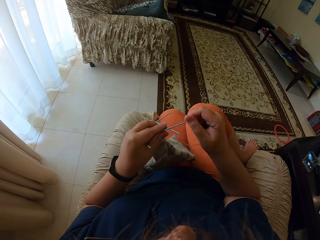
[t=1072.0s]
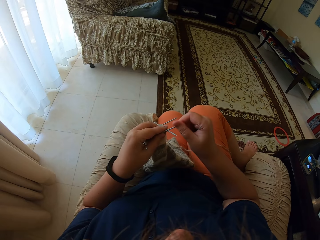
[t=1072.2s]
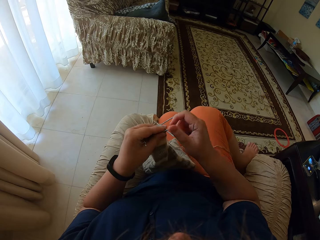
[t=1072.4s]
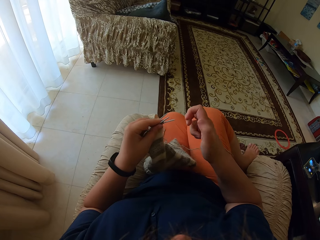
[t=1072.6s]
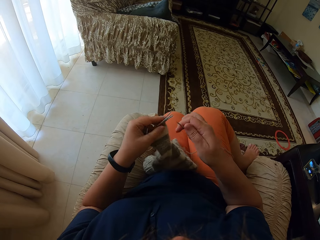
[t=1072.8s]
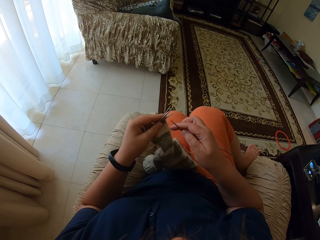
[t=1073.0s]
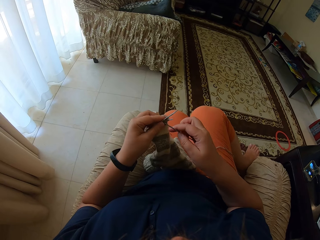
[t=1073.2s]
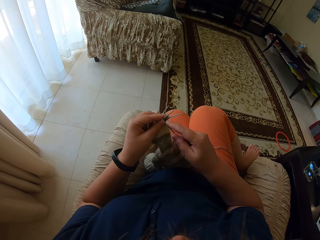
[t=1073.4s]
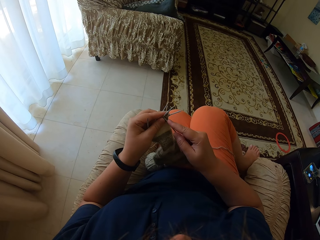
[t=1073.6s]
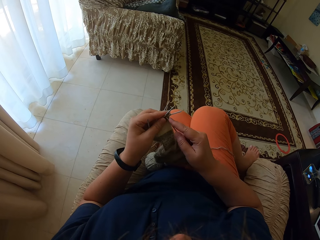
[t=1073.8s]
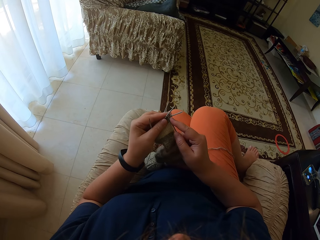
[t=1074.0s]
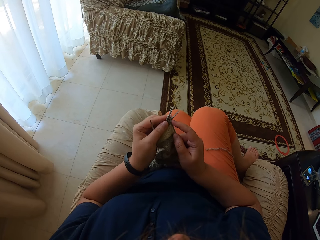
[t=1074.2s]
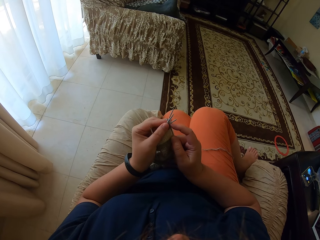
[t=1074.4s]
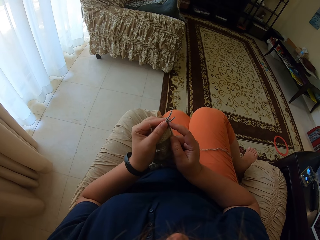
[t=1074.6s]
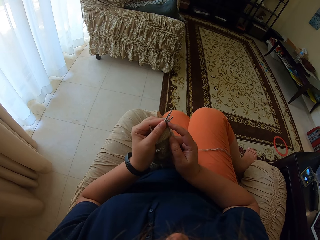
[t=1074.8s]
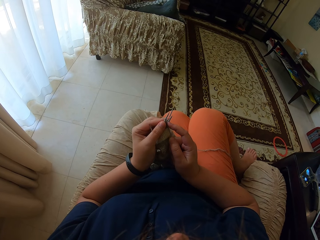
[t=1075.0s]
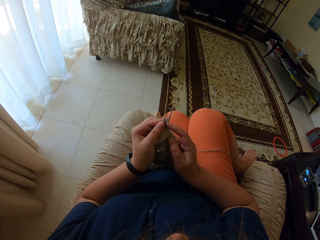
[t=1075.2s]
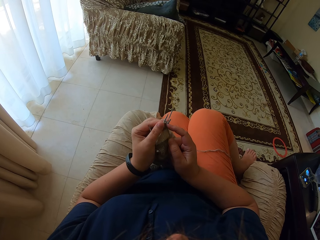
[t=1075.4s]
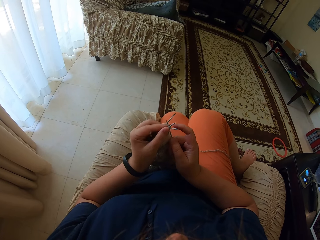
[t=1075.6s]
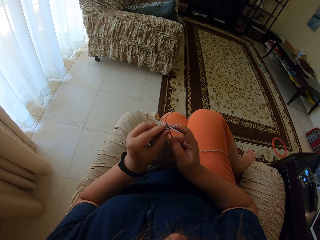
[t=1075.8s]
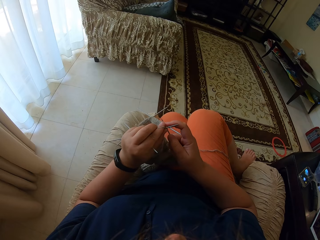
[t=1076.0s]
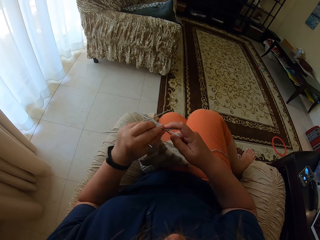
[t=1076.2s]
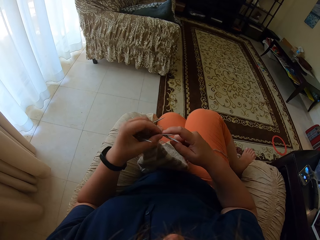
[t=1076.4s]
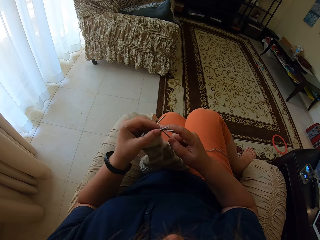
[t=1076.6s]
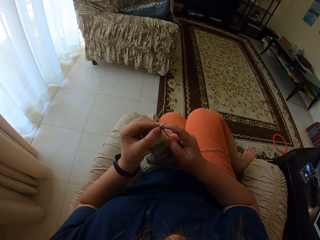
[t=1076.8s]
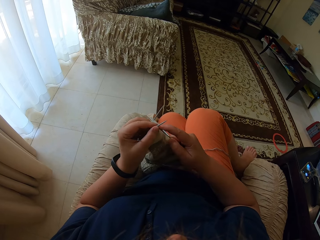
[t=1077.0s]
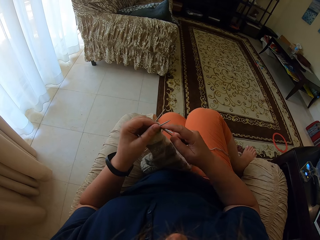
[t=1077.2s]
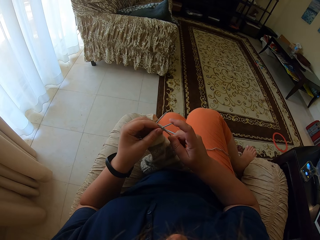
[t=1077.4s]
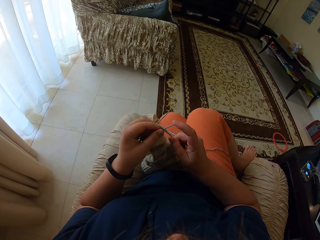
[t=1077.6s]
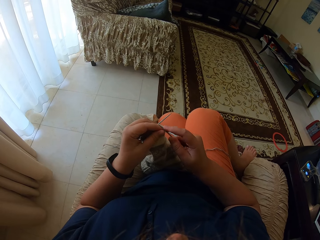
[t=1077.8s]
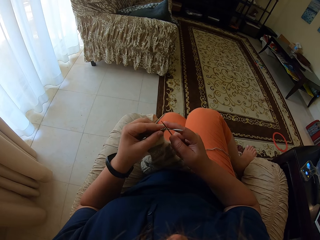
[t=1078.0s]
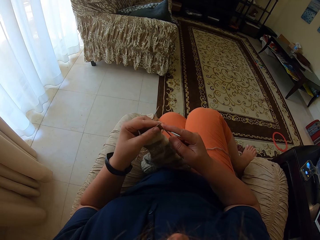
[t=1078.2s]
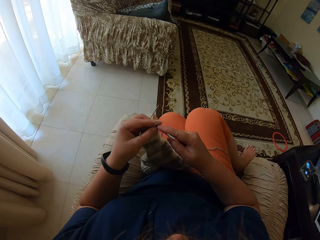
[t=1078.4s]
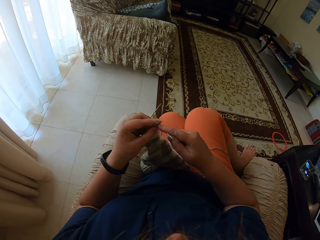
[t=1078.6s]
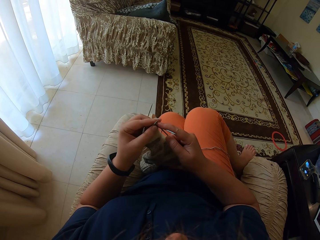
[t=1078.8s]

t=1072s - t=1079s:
The camera wearer knits a fabric with straight needles.

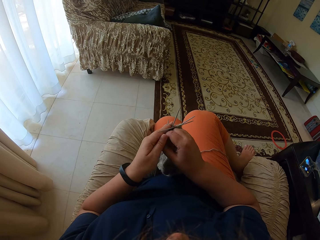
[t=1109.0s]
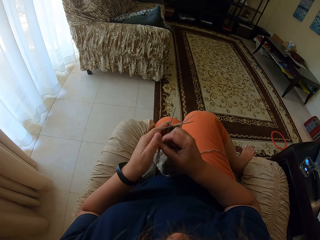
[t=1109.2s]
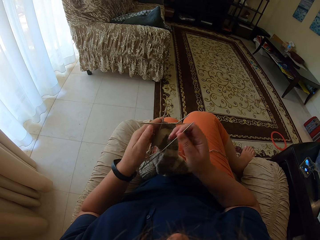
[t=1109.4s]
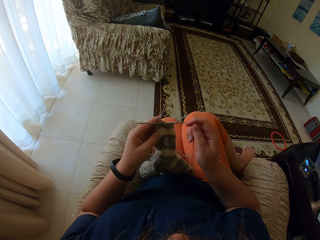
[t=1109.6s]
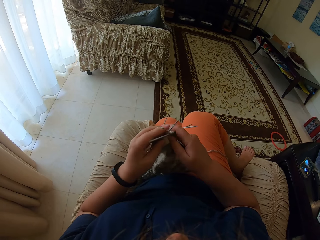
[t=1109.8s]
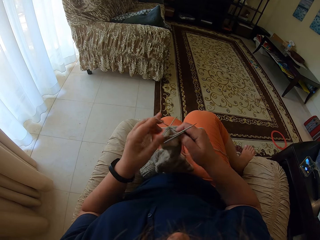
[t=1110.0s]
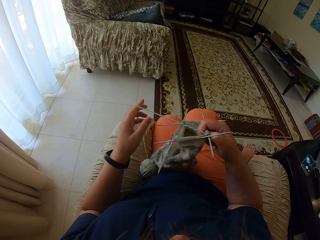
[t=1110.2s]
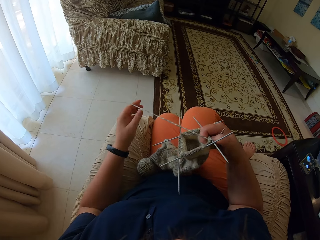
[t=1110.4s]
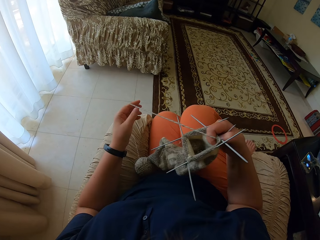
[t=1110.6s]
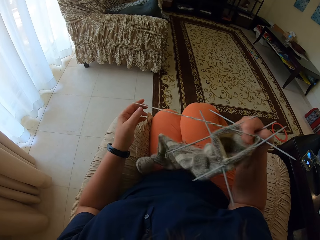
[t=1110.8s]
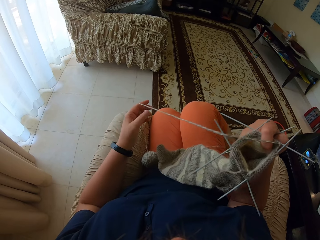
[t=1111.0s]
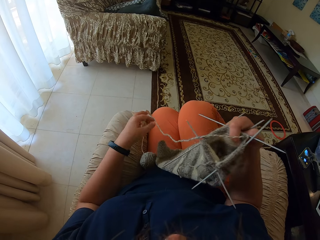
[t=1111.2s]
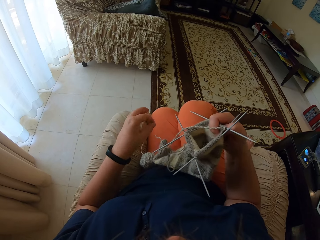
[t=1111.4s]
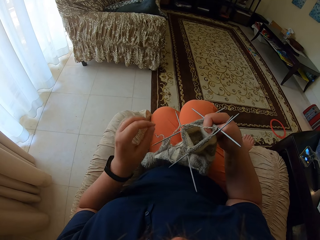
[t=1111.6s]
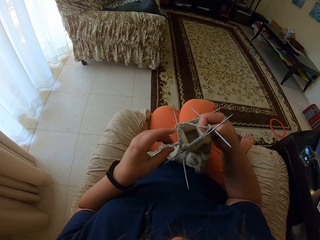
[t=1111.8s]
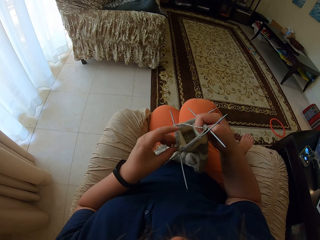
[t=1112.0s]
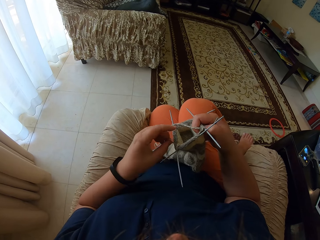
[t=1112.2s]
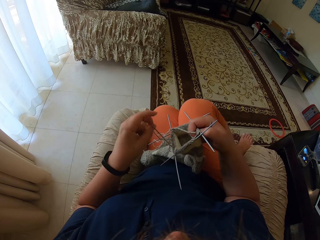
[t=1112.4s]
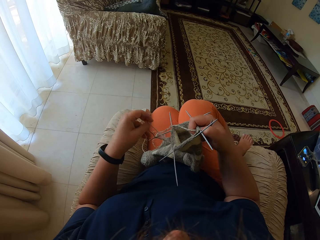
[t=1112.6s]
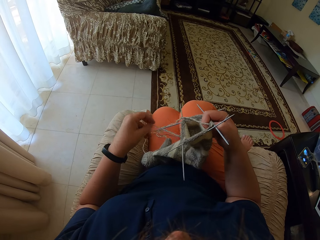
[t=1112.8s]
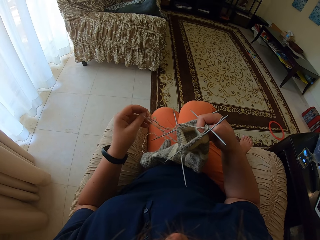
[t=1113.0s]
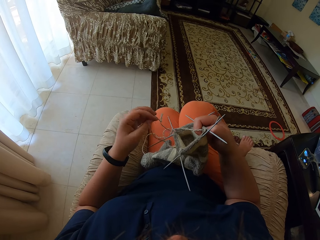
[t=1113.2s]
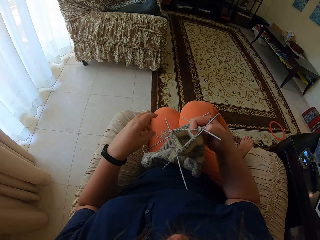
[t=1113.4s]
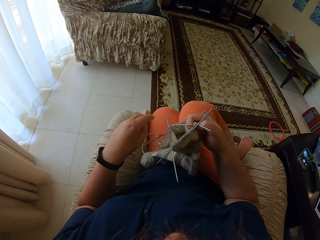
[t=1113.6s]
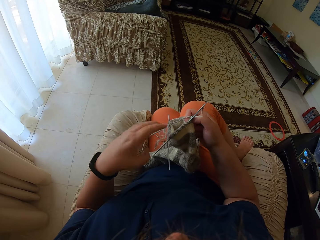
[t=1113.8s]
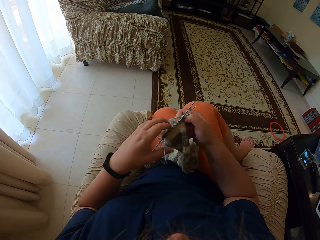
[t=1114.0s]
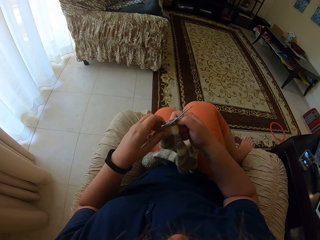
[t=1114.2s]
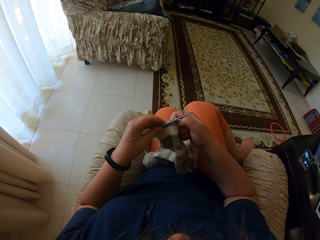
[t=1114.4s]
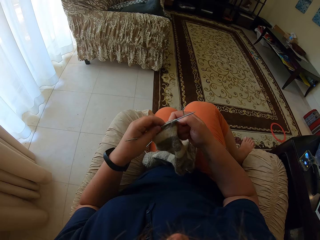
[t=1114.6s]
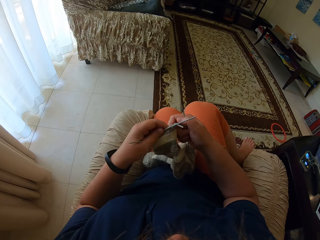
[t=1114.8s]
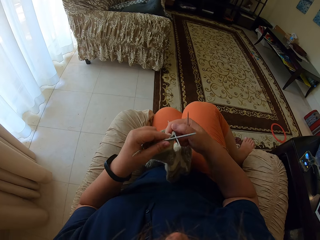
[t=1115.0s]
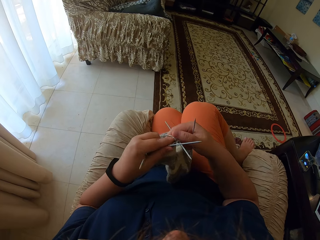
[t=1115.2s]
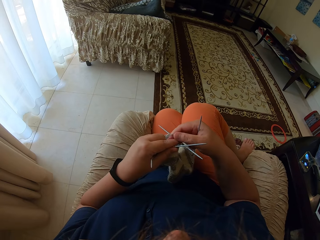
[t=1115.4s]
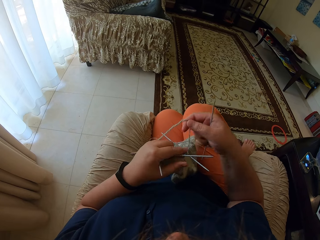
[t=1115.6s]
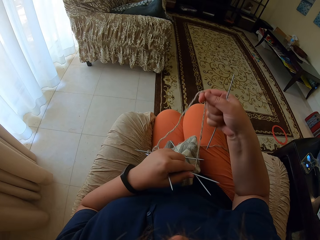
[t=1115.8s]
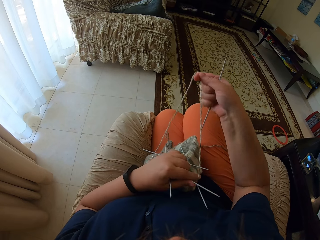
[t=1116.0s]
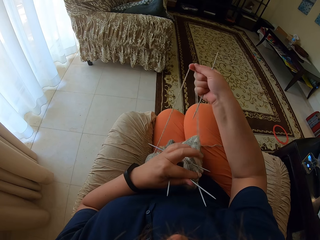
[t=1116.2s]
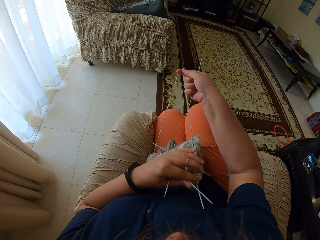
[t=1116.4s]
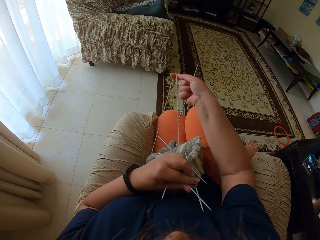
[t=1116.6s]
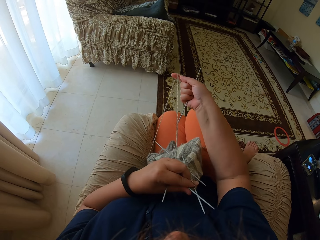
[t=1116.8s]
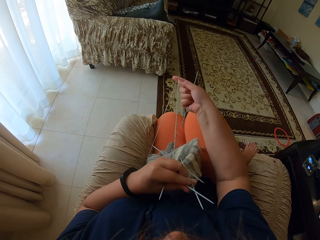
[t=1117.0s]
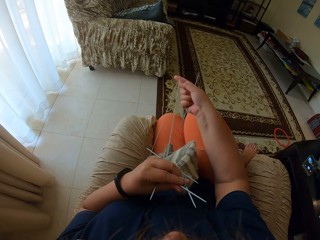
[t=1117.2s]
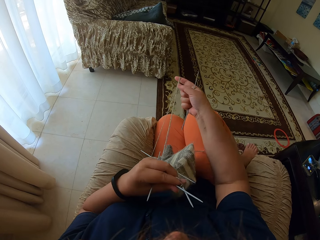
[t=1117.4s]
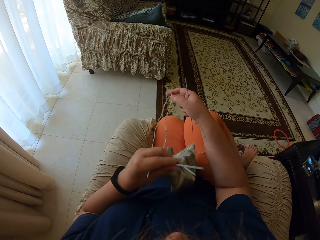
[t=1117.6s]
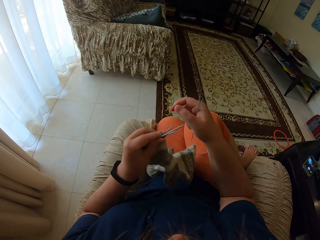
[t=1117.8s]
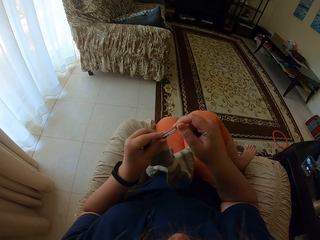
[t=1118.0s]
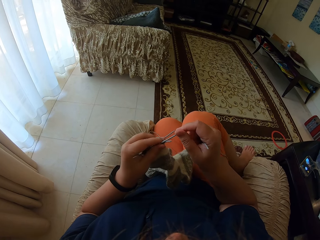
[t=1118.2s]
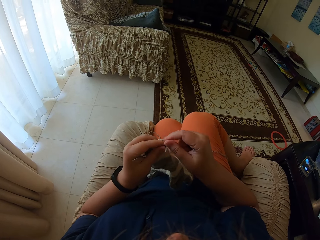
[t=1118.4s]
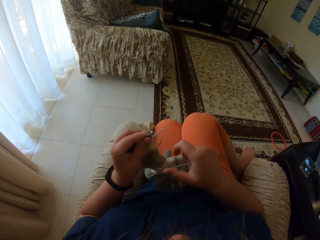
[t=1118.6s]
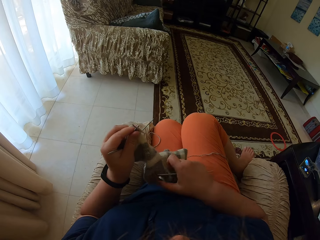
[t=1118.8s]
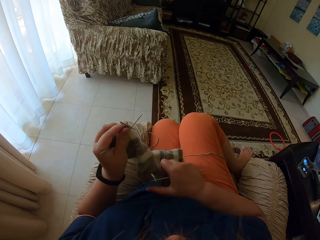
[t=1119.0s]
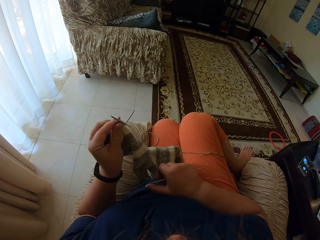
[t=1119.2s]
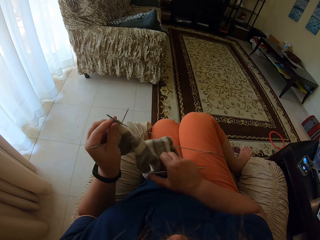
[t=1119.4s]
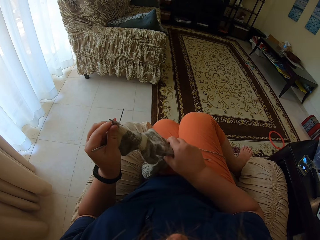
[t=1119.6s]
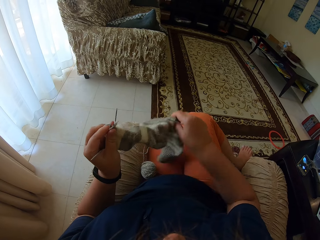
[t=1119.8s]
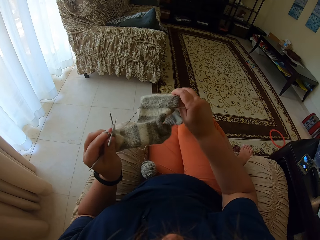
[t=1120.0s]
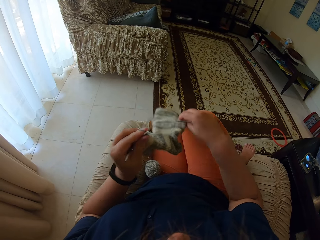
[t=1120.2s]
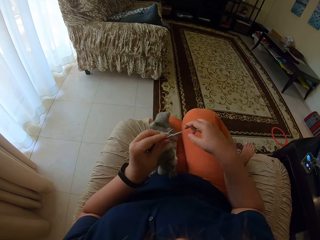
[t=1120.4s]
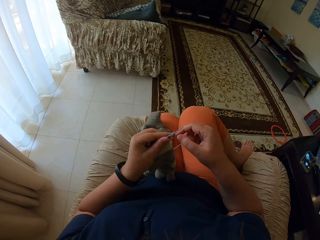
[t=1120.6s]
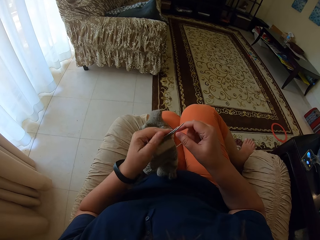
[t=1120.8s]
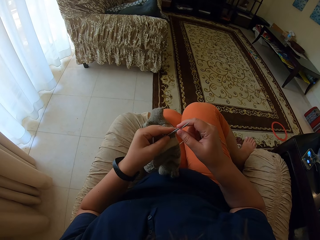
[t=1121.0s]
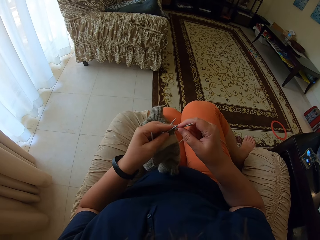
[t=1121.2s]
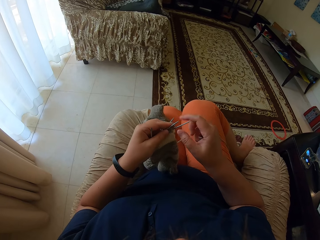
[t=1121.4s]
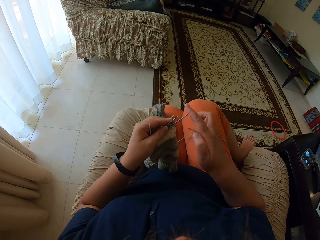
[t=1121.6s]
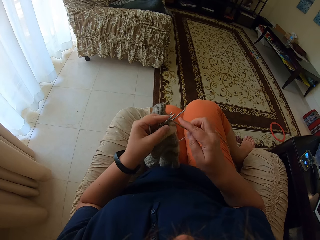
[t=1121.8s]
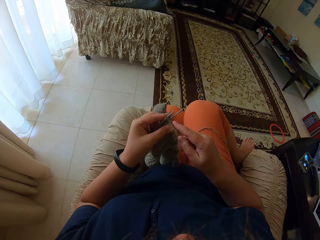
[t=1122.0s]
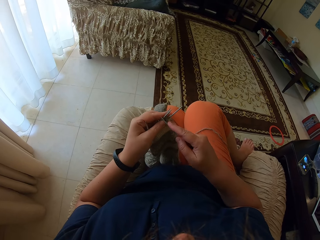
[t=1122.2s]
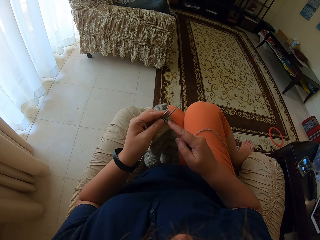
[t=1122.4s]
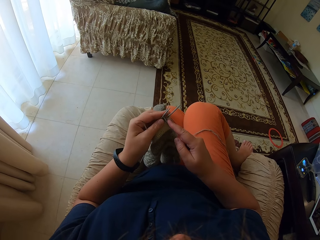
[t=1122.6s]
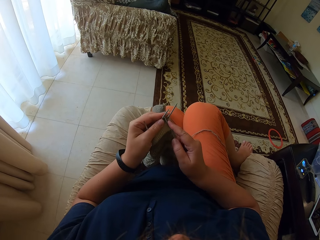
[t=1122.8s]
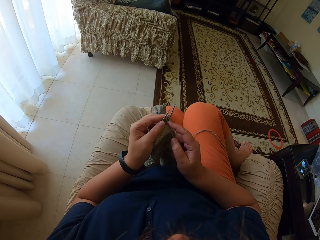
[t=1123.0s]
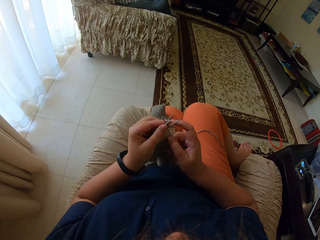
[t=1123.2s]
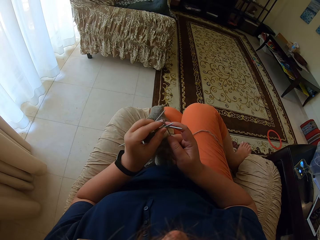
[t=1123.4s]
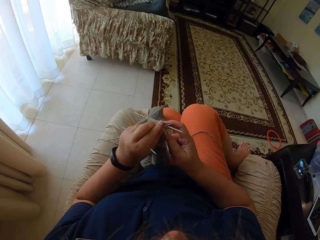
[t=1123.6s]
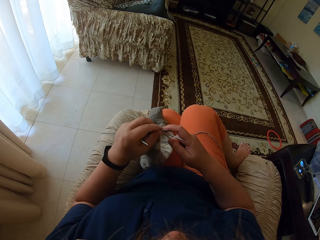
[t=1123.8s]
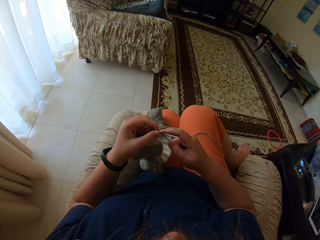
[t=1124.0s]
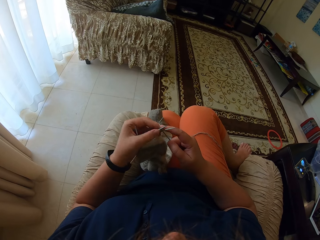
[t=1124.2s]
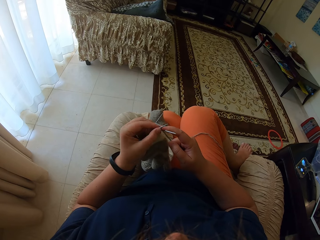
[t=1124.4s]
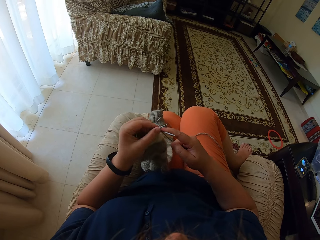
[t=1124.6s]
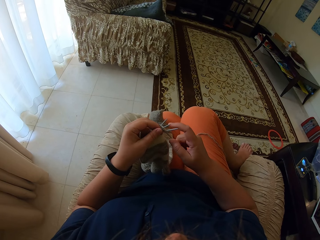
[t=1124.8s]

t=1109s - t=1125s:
The camera wearer straightens the thread. They pull the thread. They turn the cloth. They knit the fabric. They sew the cloth.
